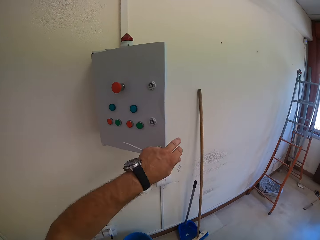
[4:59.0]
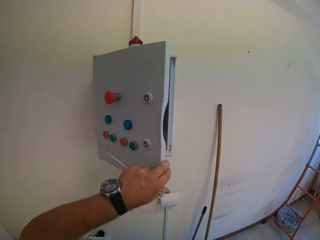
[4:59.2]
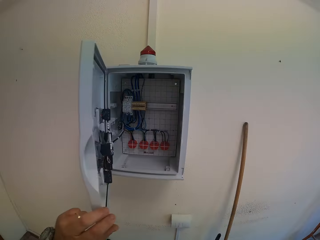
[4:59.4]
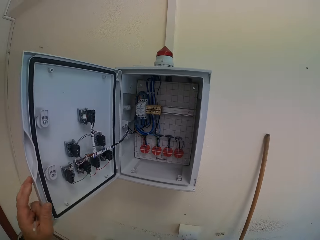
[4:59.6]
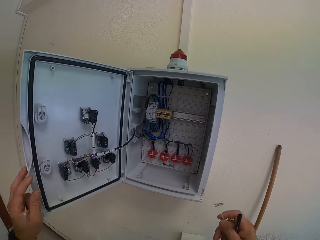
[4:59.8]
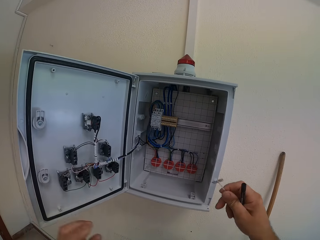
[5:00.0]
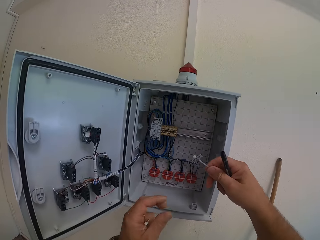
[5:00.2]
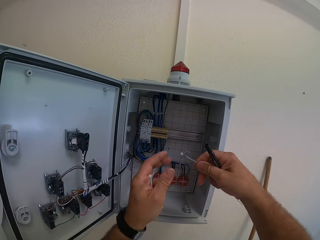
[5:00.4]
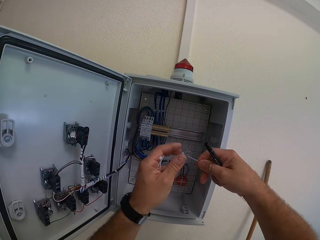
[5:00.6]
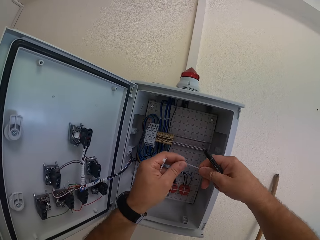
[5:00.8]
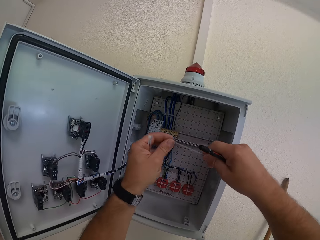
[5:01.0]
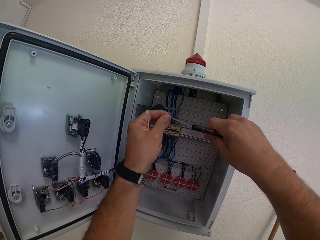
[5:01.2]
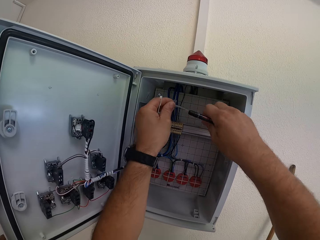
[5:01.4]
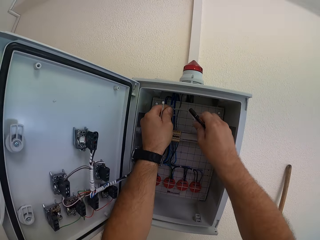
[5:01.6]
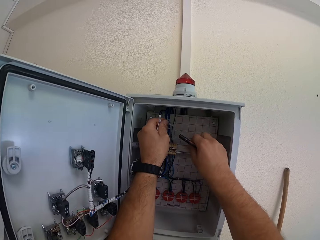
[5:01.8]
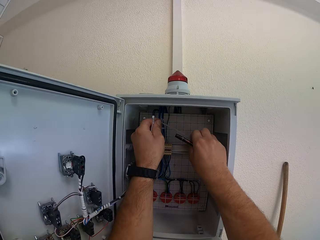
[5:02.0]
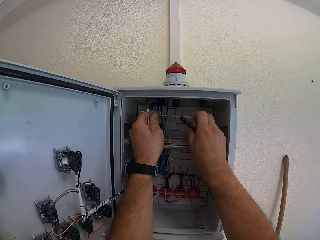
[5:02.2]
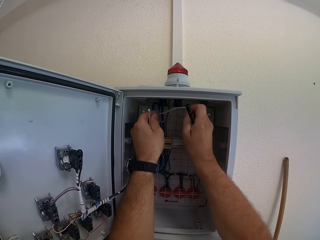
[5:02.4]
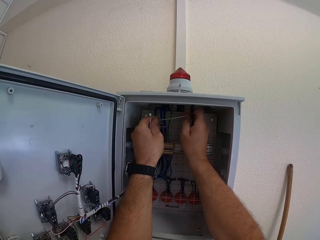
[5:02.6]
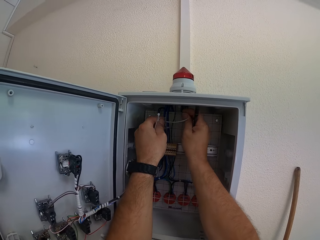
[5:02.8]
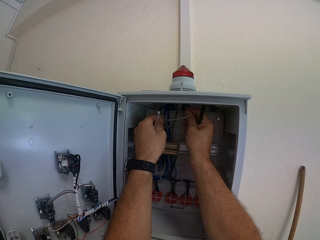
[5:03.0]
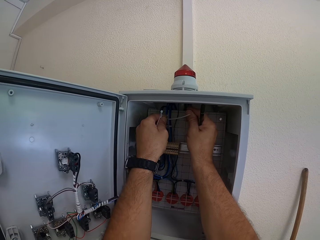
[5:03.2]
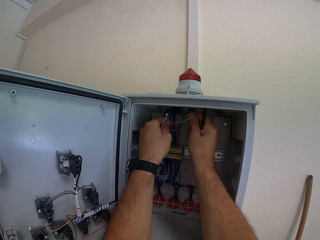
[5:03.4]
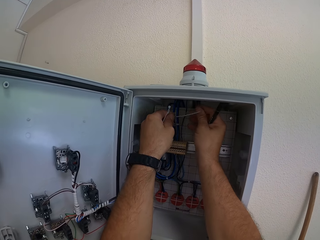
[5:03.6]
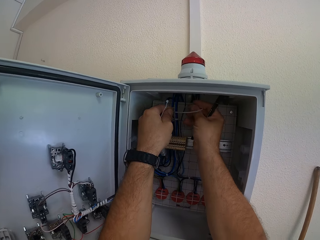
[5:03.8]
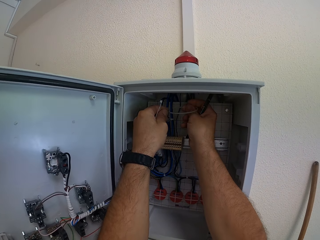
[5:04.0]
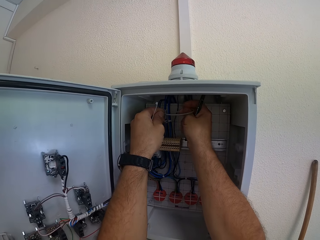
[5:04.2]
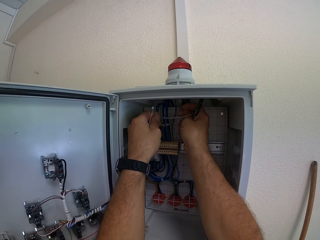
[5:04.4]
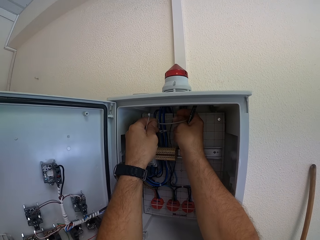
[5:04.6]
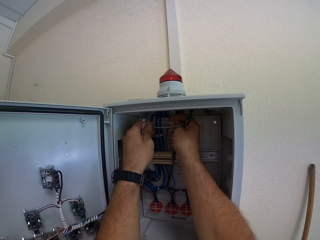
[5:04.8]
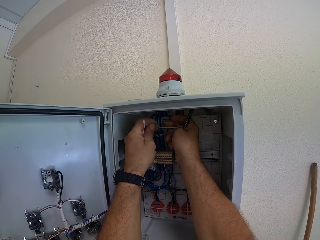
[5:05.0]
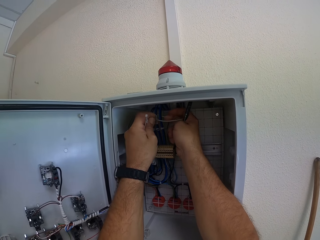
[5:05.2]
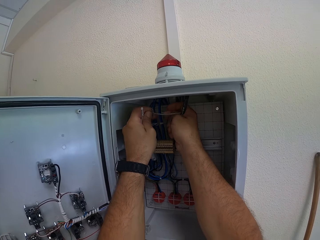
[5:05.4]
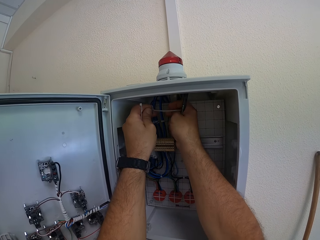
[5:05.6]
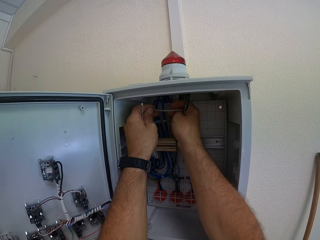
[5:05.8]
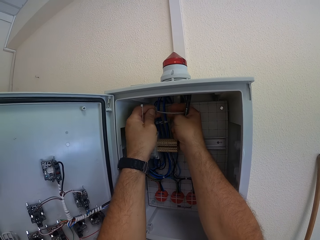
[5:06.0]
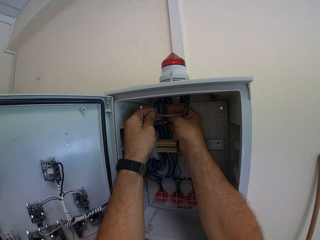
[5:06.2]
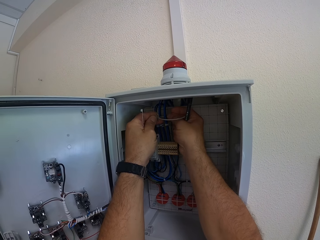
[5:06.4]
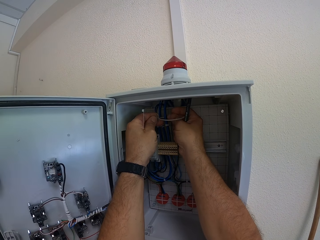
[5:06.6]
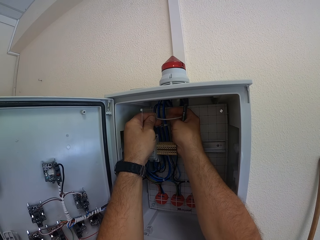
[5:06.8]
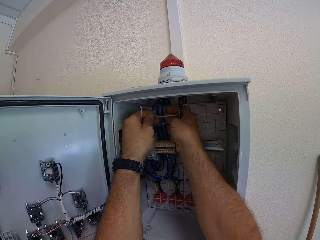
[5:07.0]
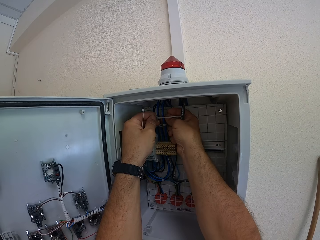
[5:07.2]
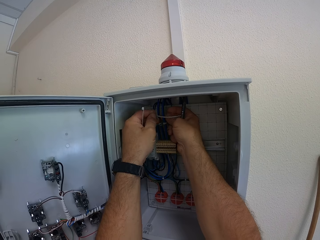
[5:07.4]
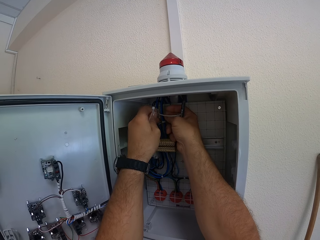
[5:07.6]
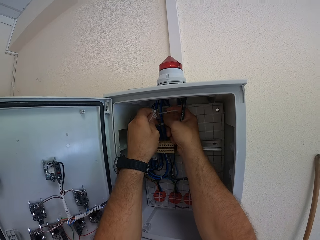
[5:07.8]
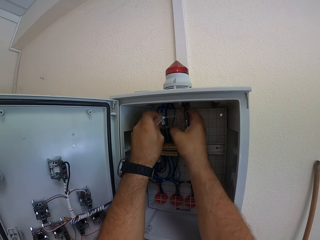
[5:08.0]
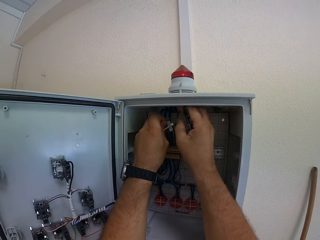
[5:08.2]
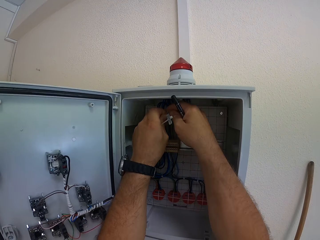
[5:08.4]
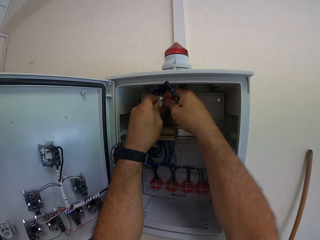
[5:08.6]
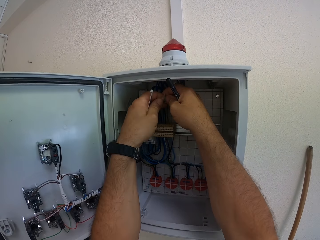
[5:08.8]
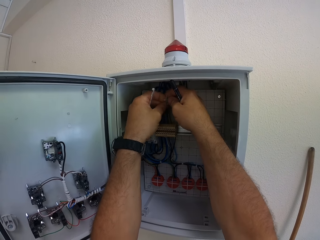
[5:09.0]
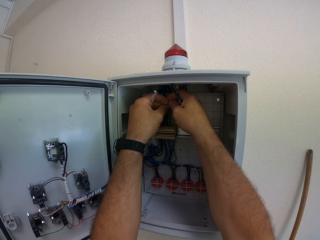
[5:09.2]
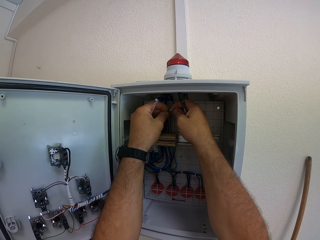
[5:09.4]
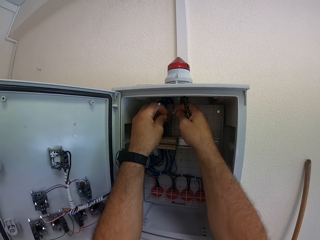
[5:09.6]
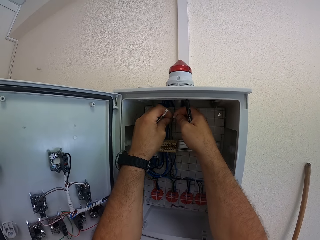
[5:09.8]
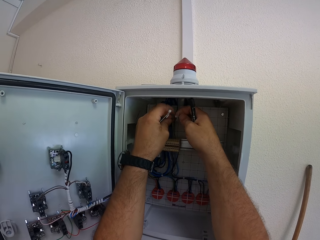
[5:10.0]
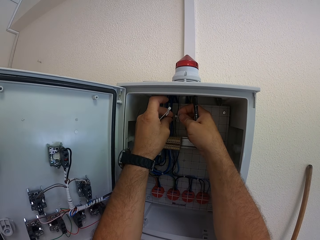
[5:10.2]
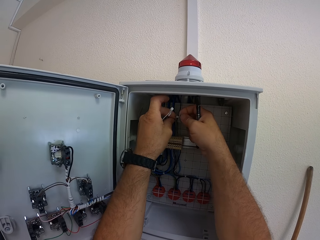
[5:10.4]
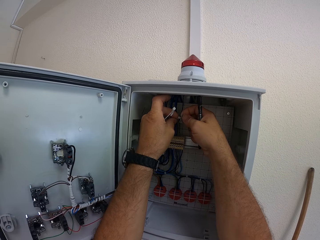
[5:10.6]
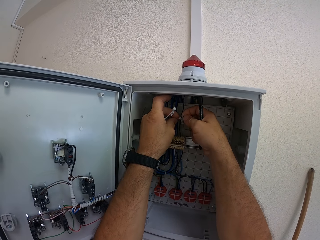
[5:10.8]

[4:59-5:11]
The camera wearer opens the circuit box. They hold the cable tie with both hands. They put the cable tie in the circuit box. They tie cables together with the cable tie.

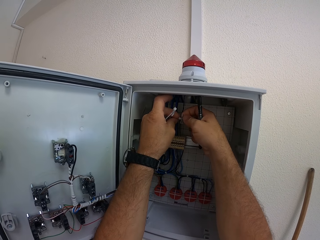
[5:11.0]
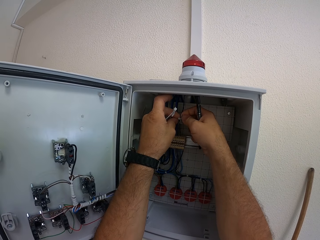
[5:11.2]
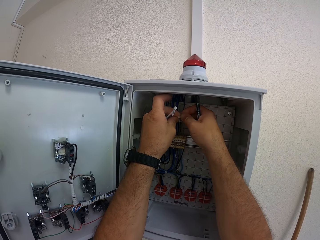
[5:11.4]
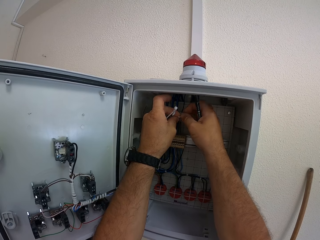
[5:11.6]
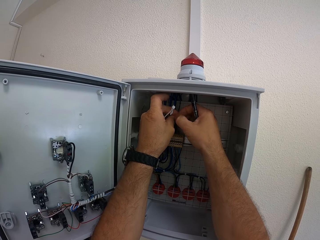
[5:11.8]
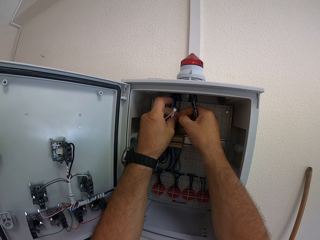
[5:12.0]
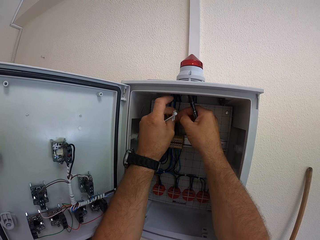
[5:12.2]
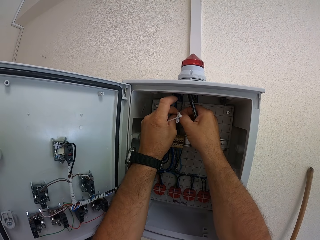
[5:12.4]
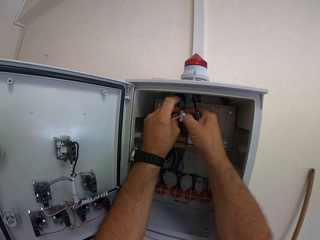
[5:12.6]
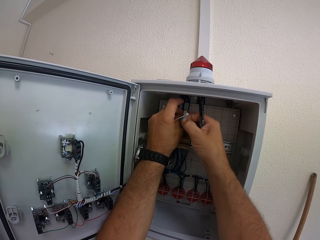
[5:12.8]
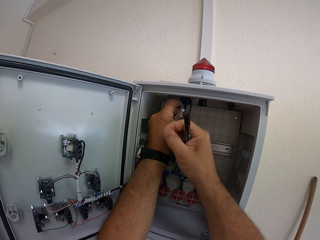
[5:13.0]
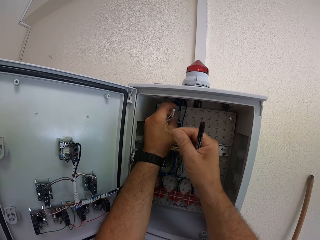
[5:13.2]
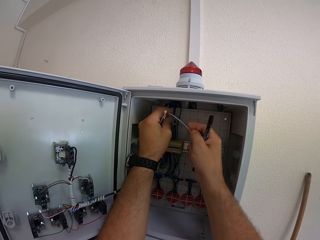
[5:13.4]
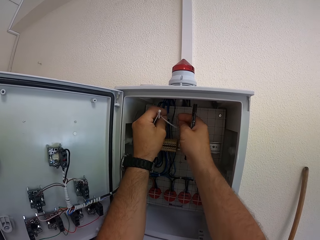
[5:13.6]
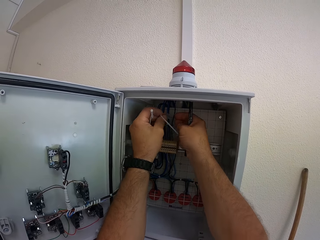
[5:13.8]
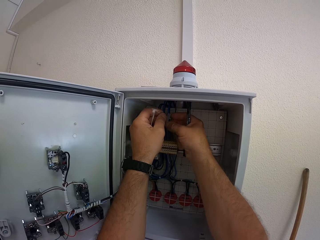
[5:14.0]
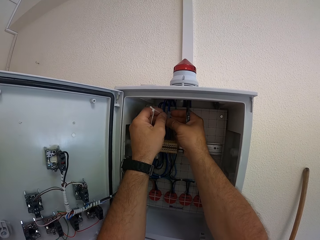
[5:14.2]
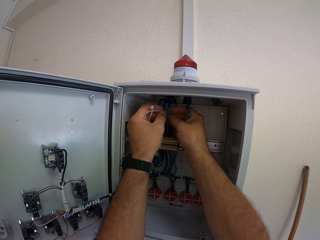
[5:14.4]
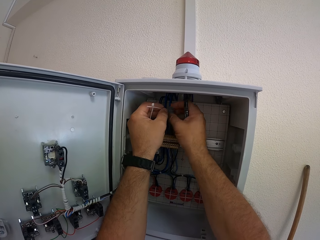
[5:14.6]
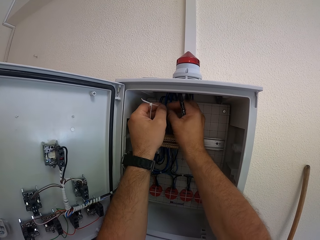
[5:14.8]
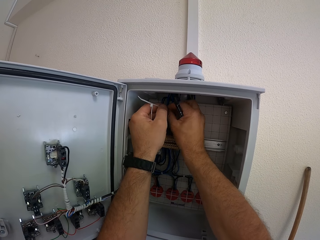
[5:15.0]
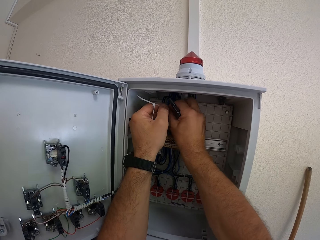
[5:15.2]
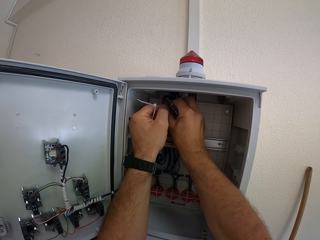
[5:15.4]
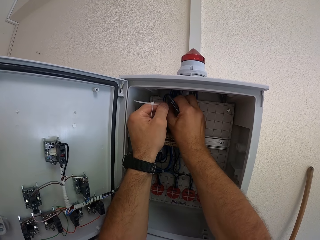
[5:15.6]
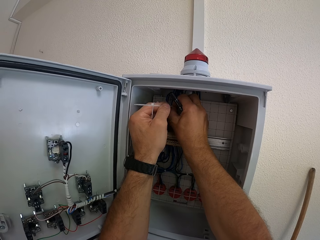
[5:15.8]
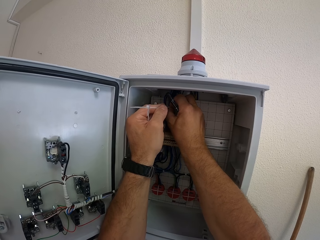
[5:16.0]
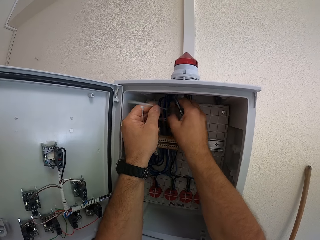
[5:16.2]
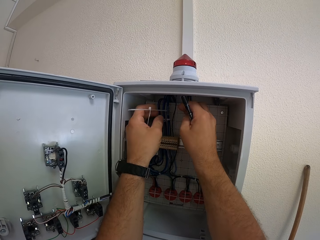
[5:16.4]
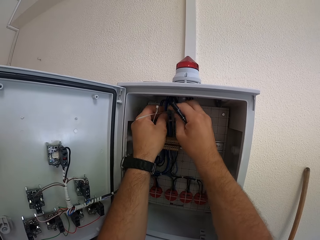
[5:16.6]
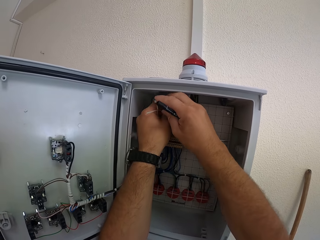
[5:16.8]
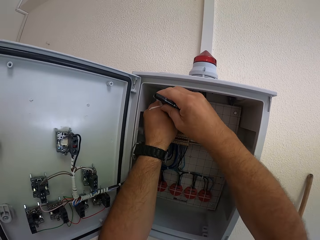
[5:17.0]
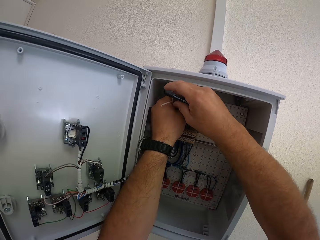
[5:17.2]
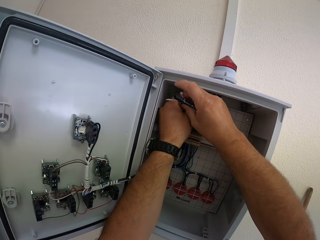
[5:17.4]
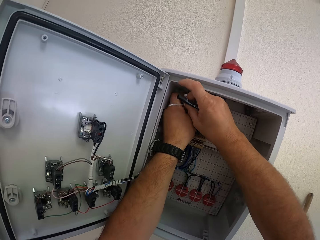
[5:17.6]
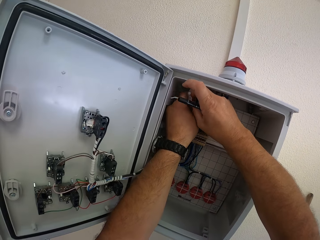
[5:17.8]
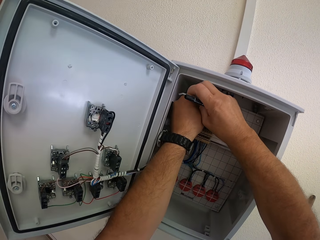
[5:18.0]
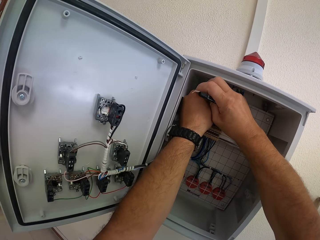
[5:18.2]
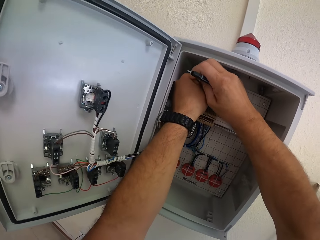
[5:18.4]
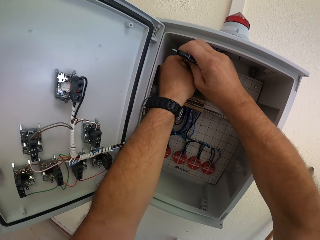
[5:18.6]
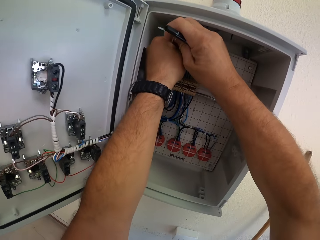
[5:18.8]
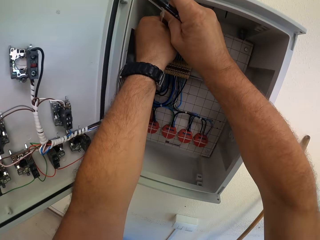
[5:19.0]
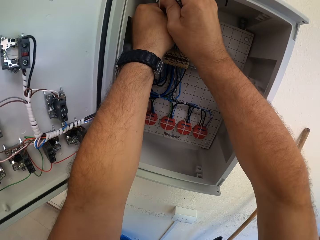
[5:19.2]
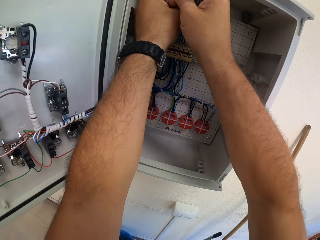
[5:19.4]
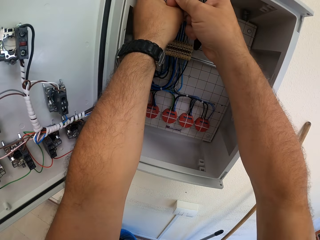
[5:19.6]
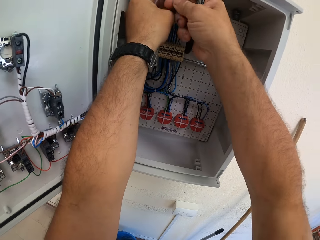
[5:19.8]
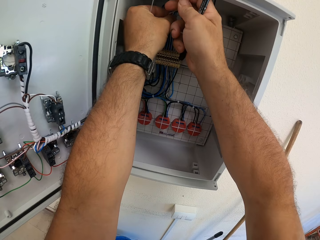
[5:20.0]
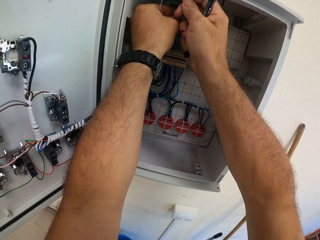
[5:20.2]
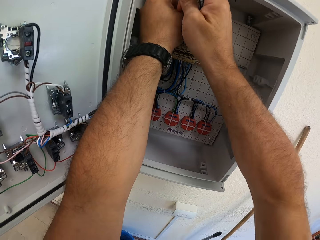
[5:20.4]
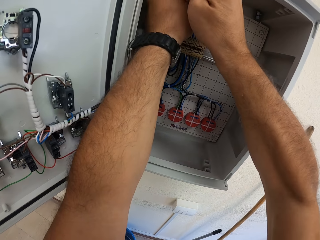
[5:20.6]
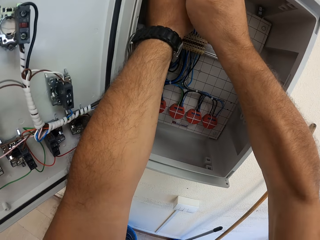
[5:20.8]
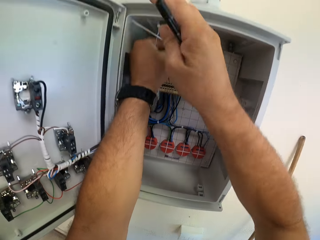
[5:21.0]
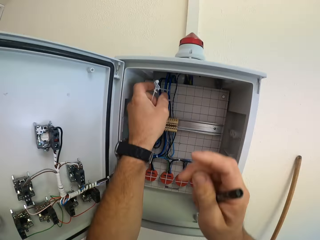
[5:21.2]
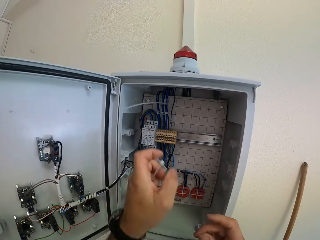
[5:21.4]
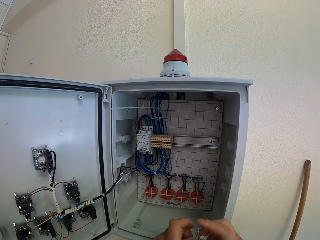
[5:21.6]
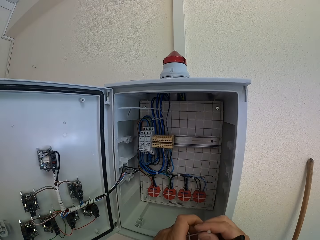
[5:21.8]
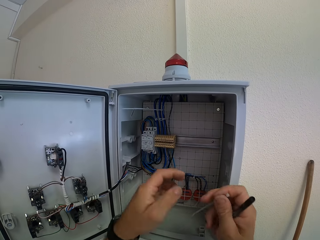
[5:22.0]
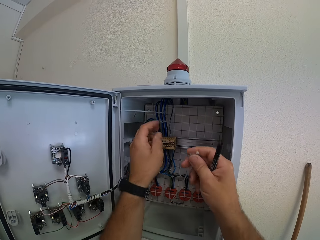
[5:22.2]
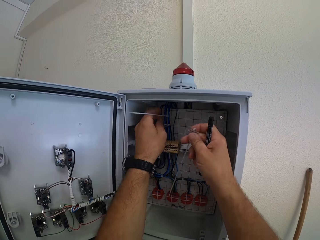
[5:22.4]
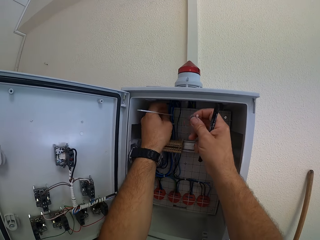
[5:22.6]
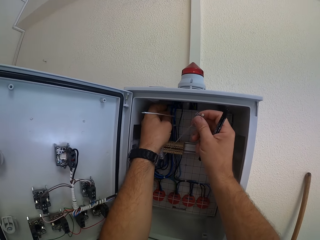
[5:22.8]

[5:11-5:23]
The camera wearer removes his hands from the cables.
